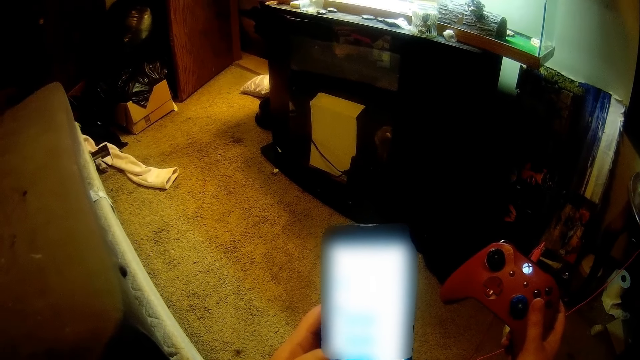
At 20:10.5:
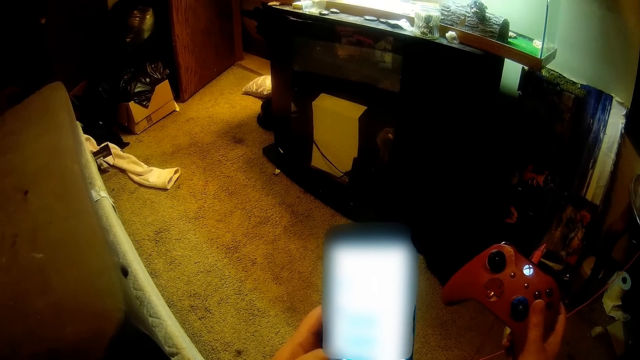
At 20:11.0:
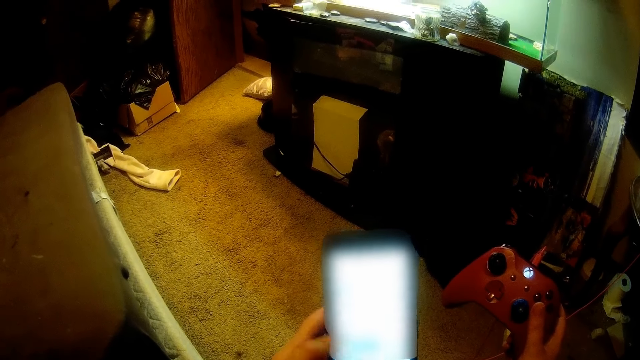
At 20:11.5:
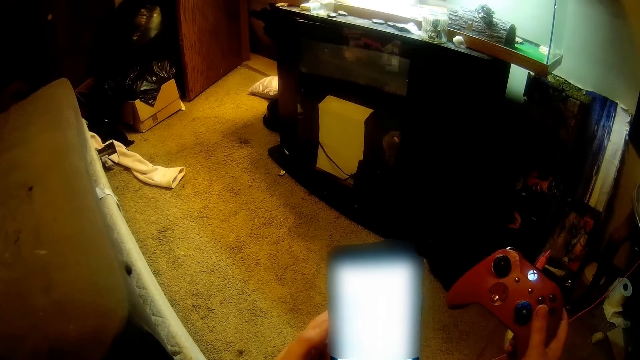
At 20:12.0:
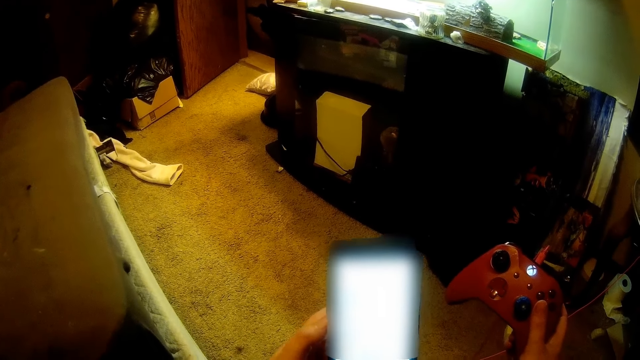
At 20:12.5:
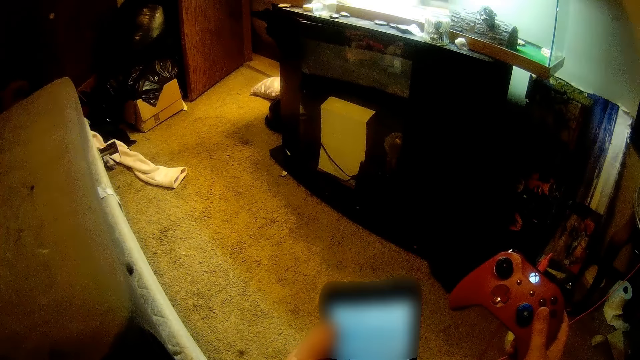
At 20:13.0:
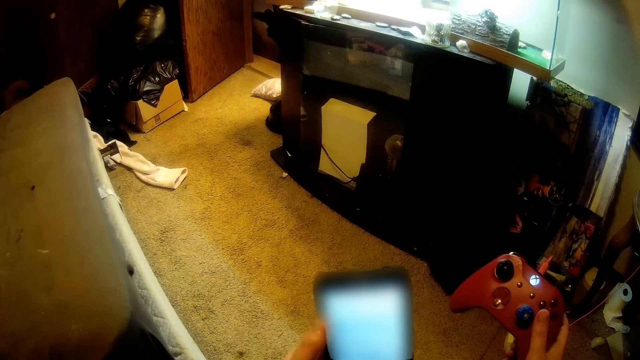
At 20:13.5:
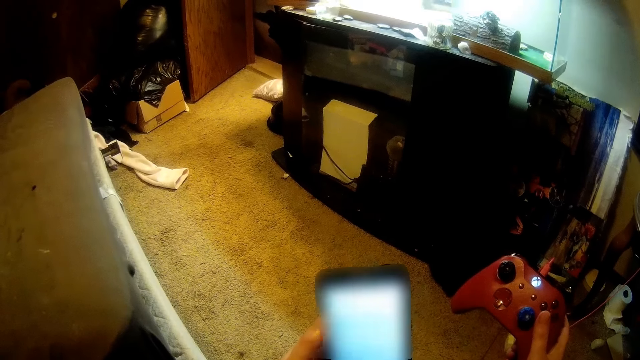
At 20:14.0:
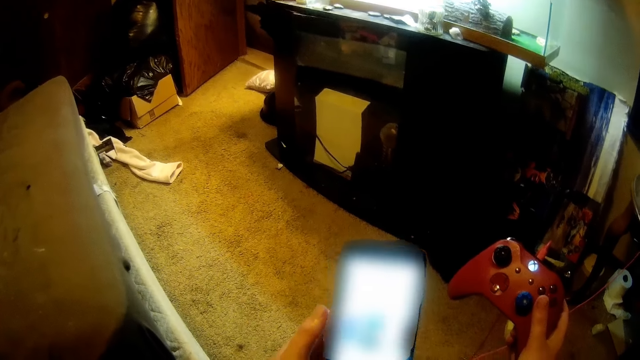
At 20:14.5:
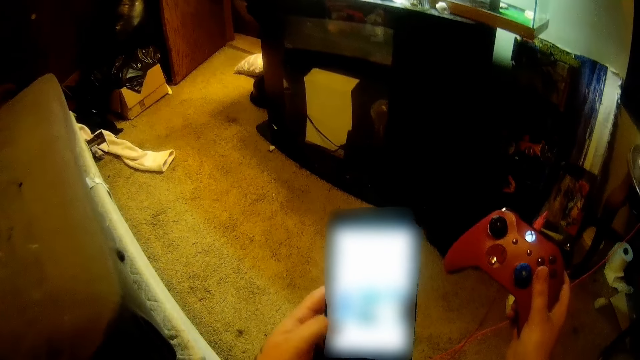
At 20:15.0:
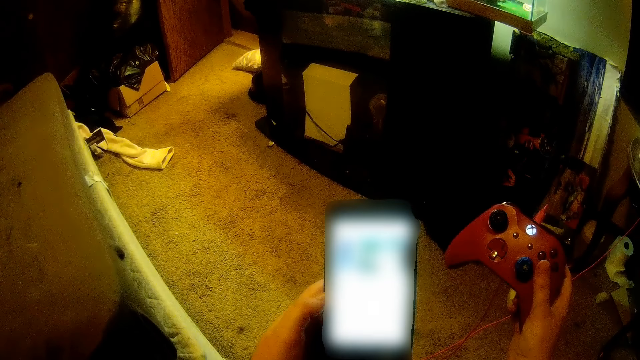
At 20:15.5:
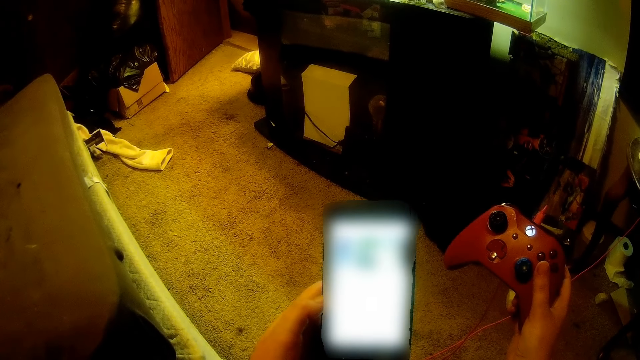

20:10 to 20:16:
The camera wearer holds a PlayStation kit.

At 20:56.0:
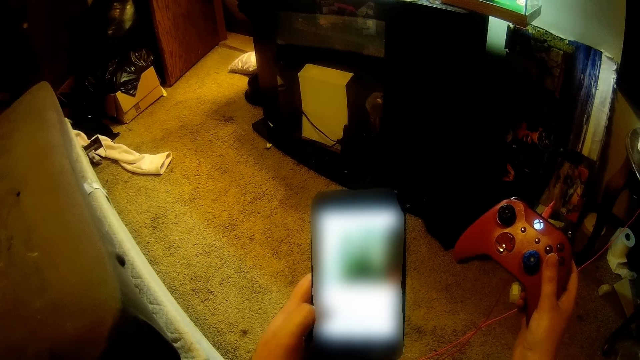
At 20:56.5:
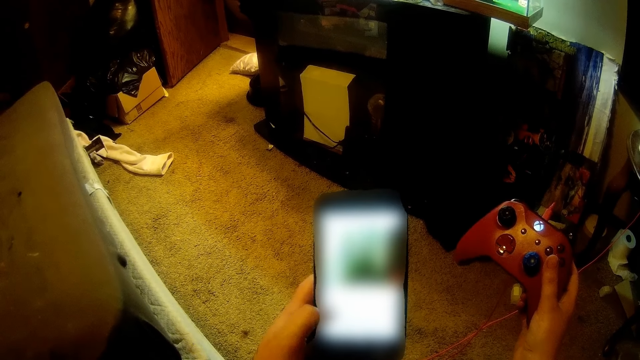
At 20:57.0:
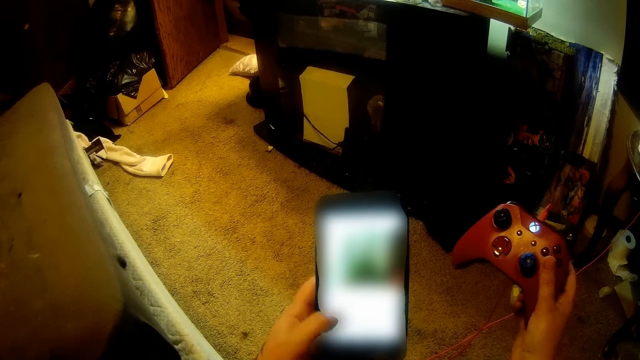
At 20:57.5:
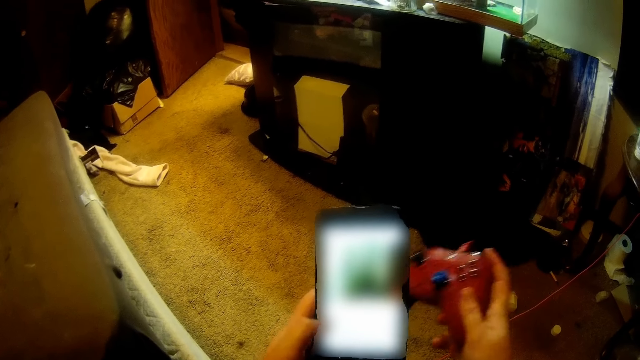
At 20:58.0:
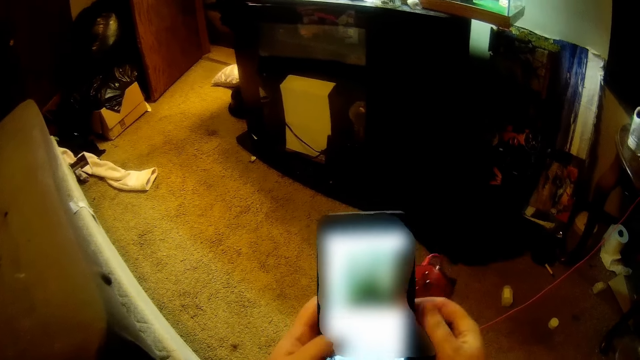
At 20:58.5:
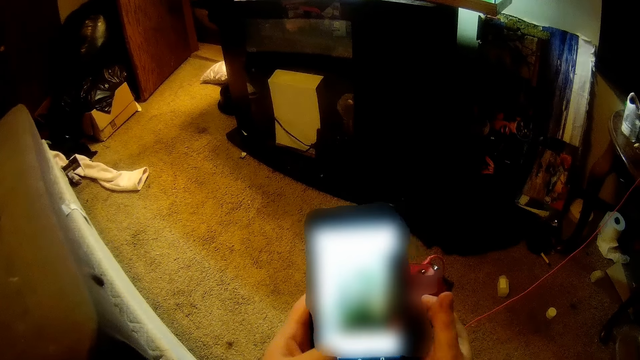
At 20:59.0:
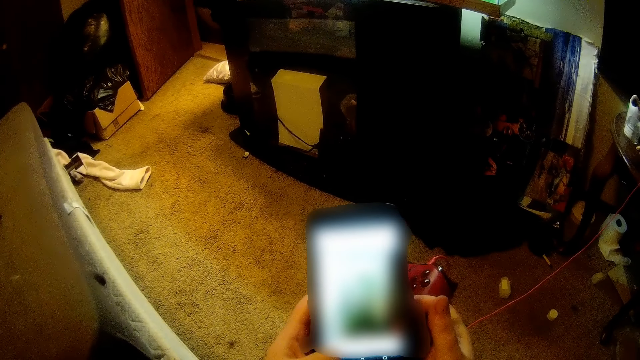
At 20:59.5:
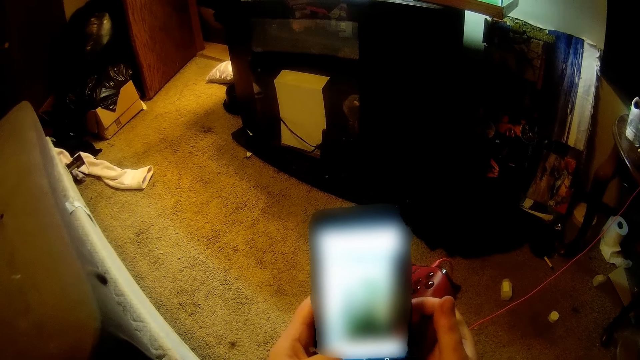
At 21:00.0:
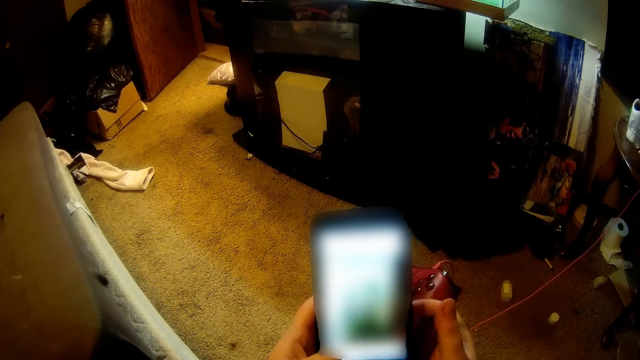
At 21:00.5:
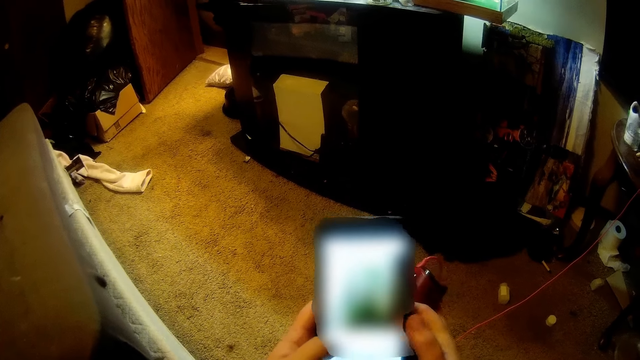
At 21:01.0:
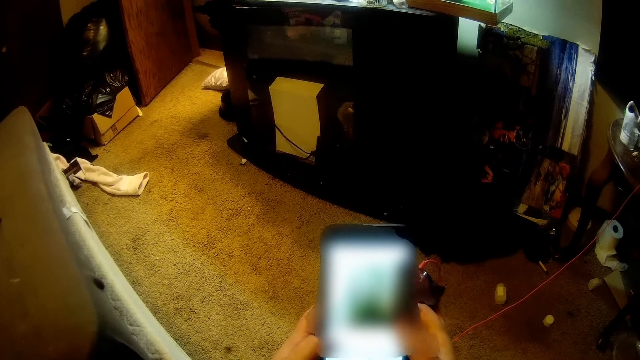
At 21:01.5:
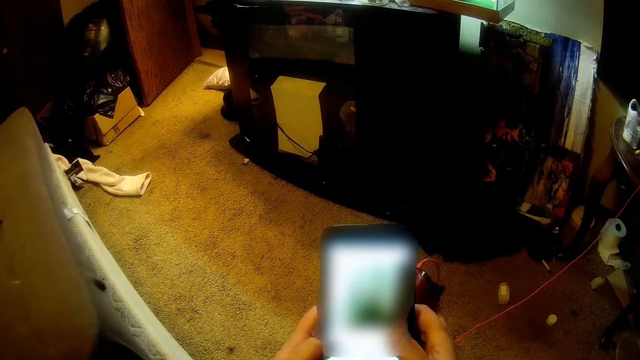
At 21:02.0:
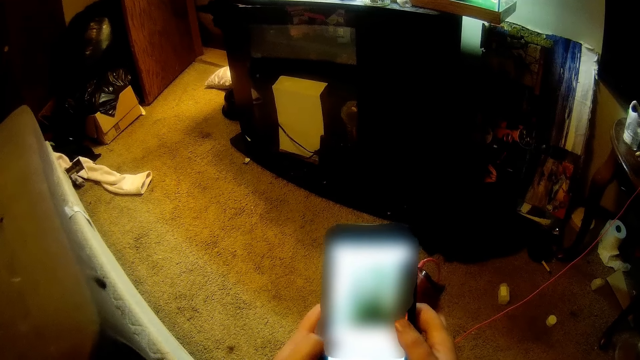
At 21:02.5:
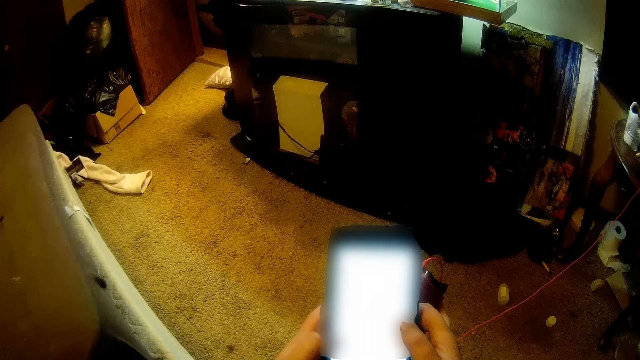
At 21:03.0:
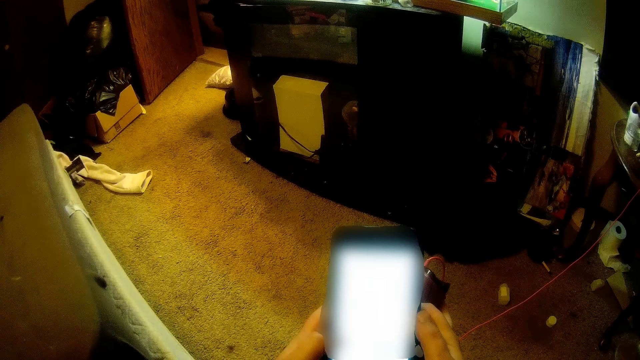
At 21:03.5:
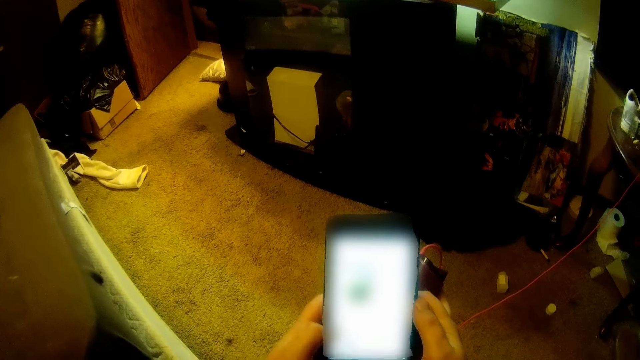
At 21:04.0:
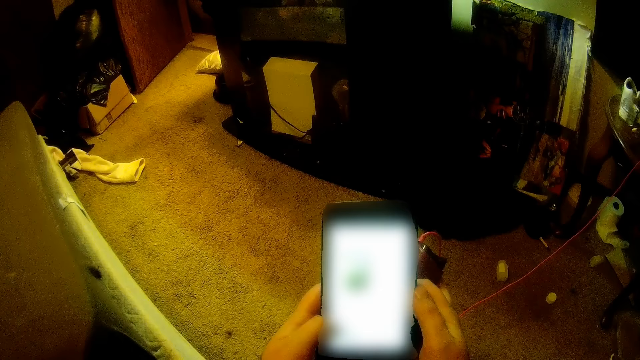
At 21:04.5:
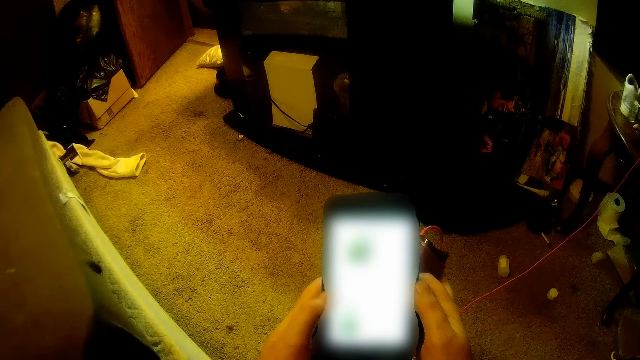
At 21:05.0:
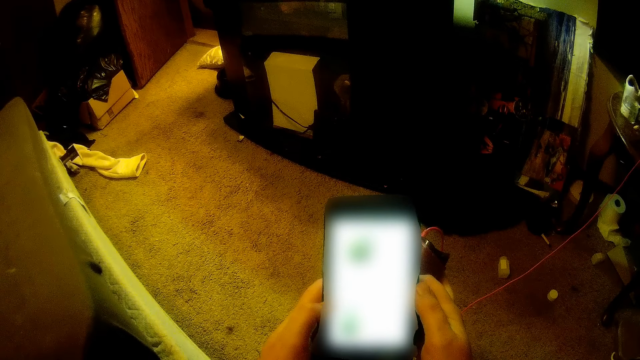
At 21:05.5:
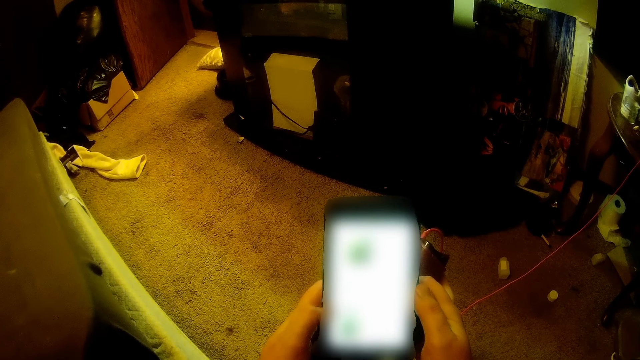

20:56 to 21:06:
The camera wearer holds the phone with the right hand. They operate the phone with both hands.

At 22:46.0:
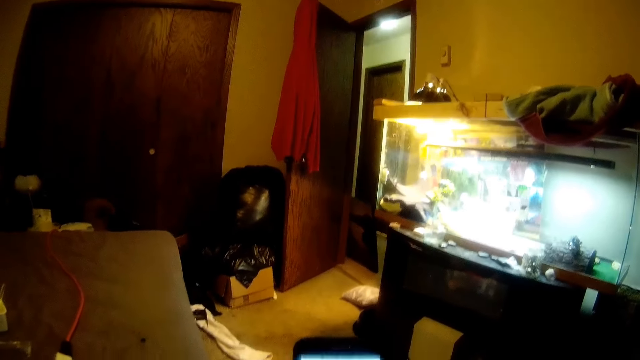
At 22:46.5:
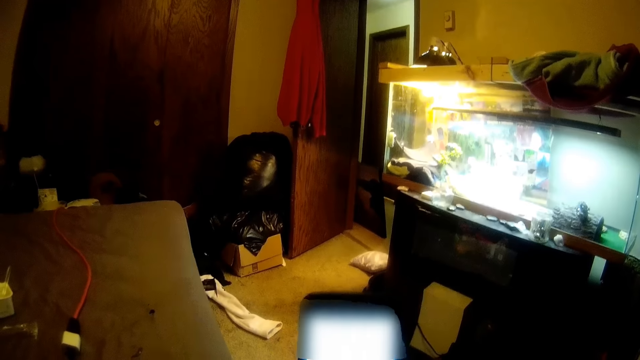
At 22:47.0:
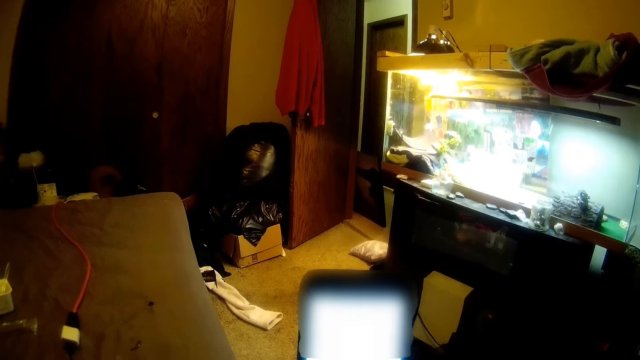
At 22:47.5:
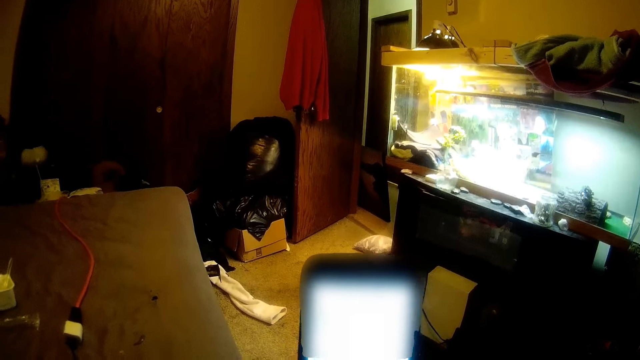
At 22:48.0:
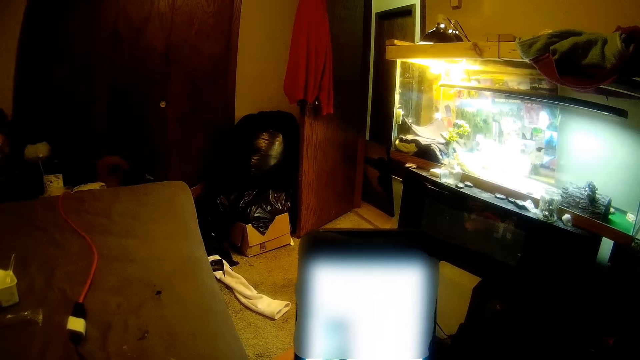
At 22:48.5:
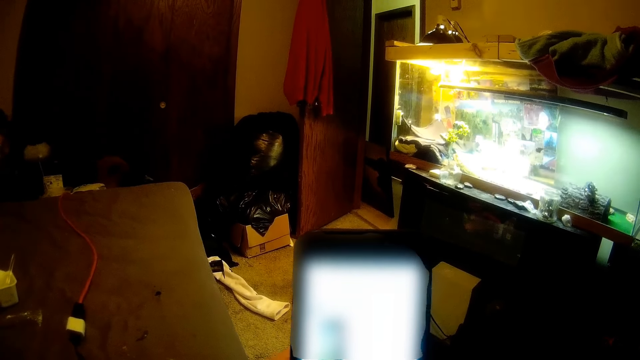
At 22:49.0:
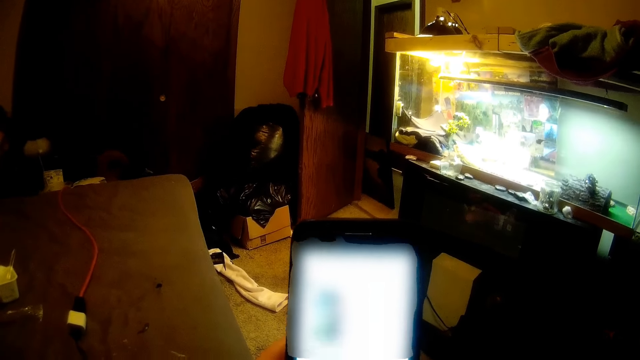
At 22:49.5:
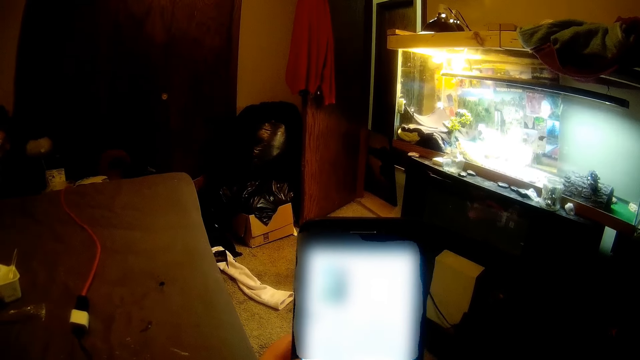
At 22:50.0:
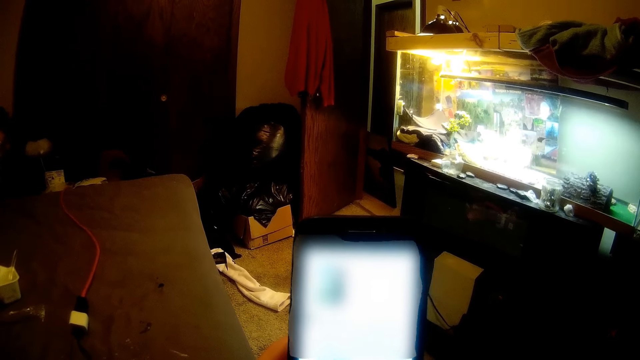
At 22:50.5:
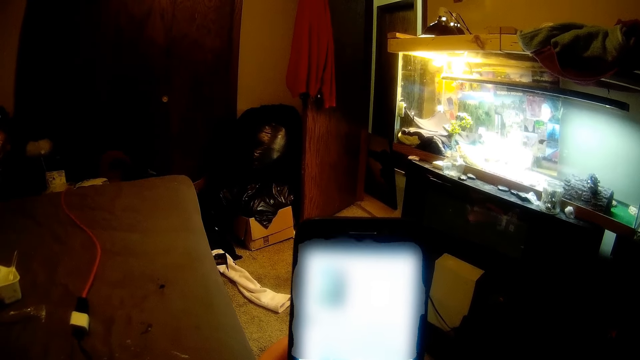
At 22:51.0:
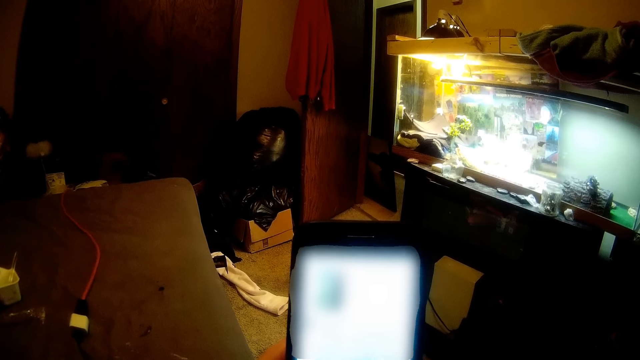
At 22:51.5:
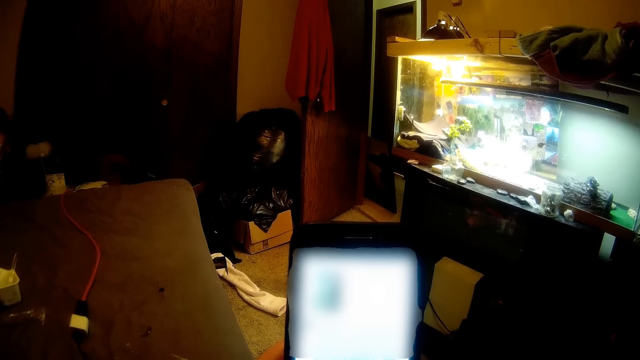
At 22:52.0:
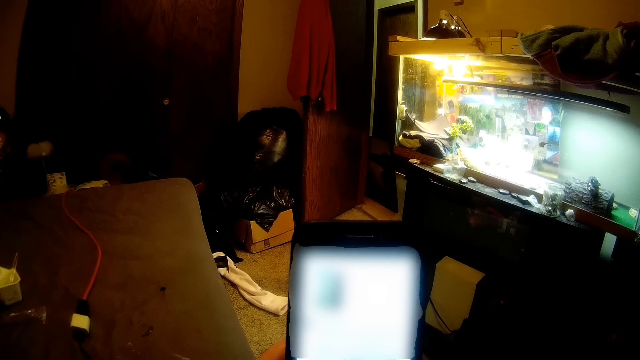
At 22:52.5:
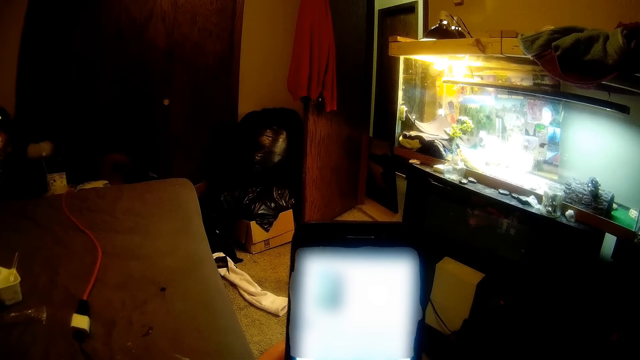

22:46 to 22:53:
The camera wearer looks at the phone. They scroll the phone. They look at the phone.
